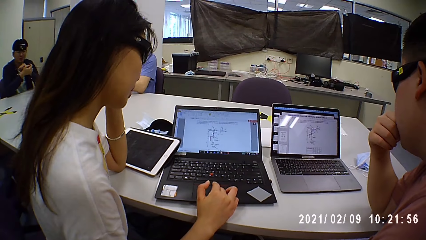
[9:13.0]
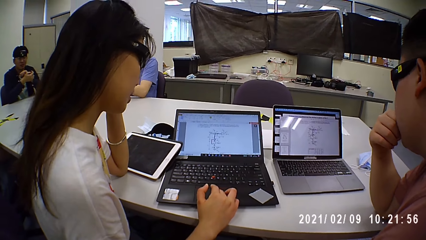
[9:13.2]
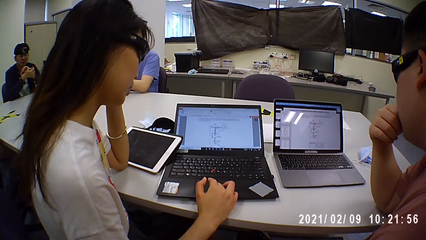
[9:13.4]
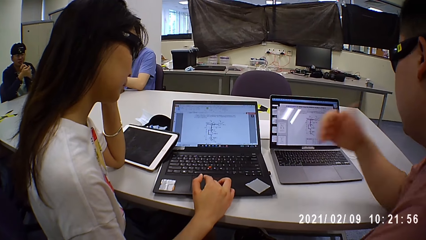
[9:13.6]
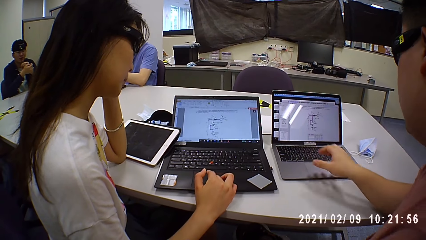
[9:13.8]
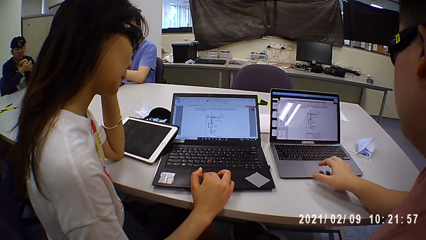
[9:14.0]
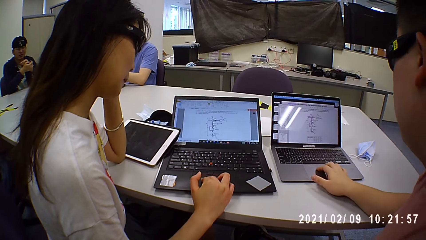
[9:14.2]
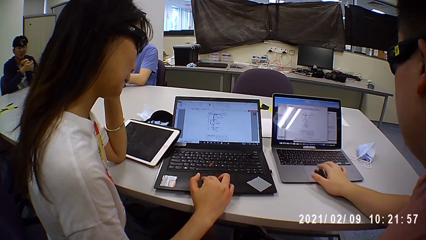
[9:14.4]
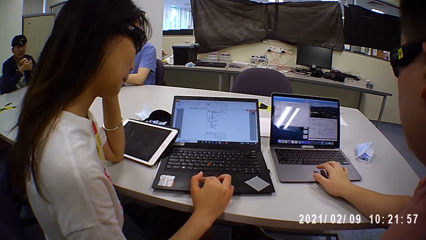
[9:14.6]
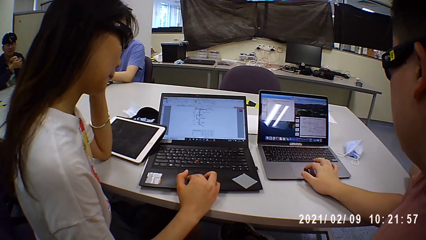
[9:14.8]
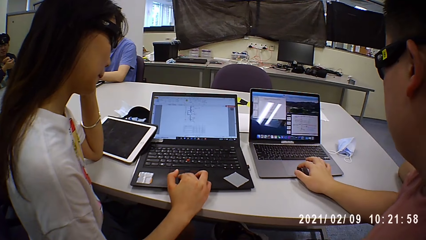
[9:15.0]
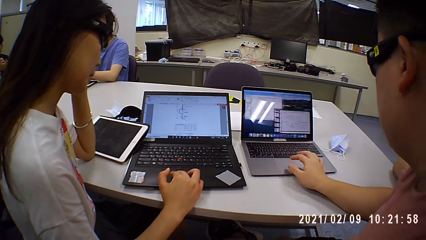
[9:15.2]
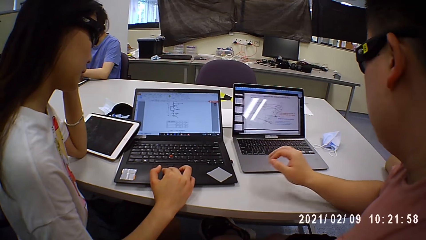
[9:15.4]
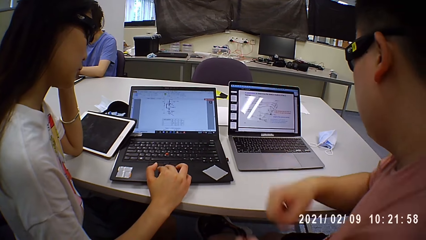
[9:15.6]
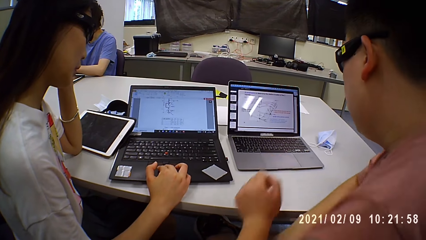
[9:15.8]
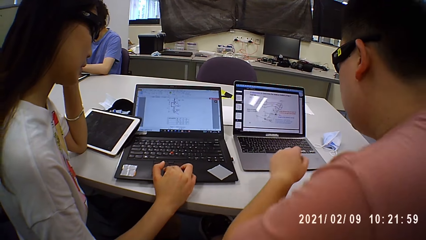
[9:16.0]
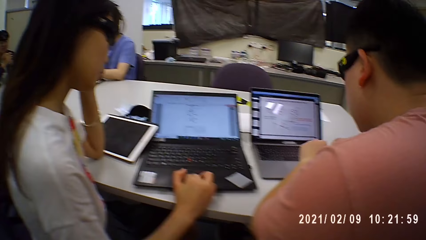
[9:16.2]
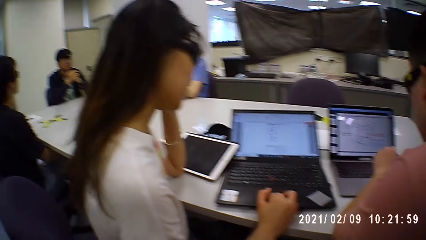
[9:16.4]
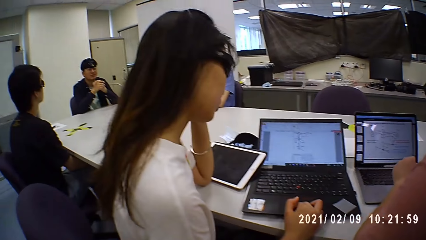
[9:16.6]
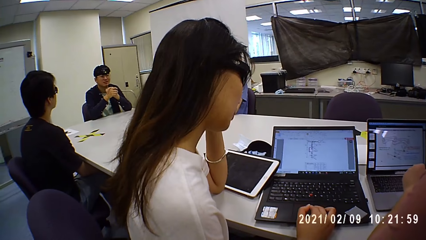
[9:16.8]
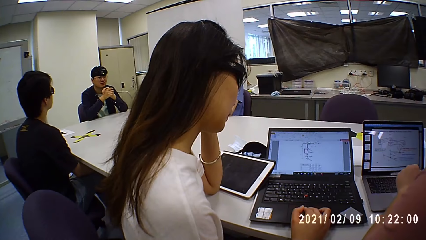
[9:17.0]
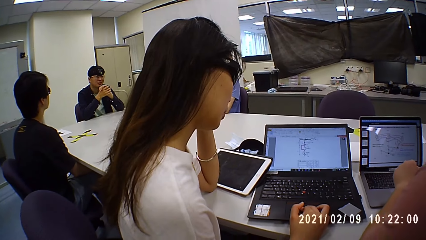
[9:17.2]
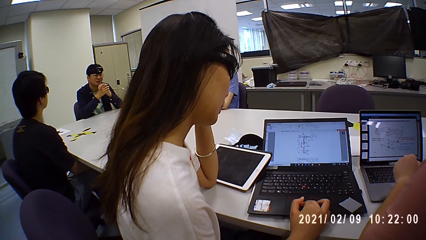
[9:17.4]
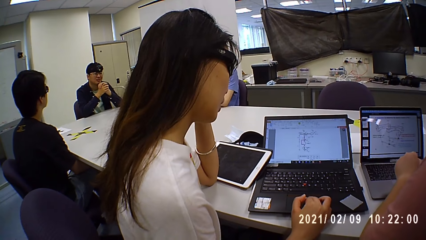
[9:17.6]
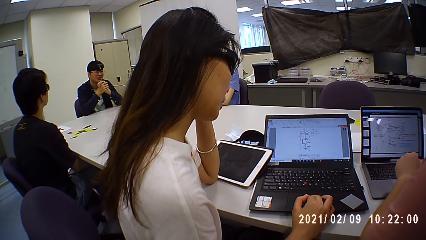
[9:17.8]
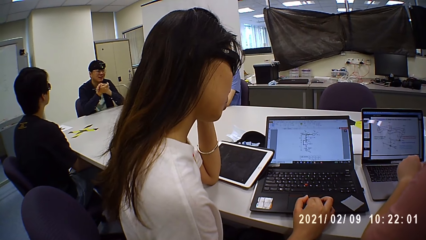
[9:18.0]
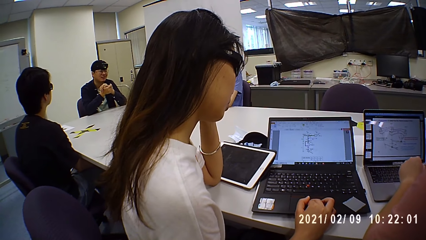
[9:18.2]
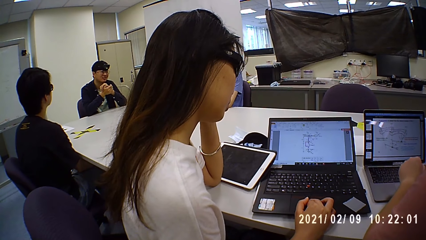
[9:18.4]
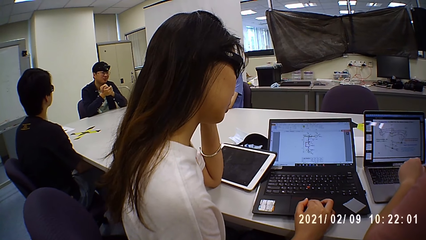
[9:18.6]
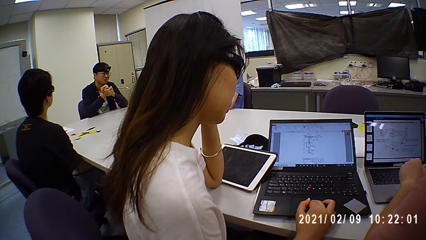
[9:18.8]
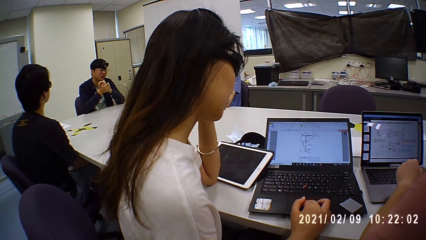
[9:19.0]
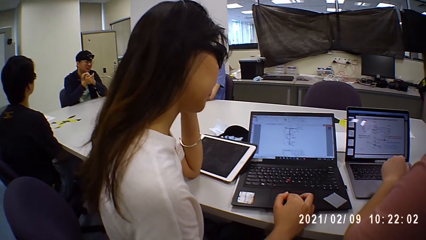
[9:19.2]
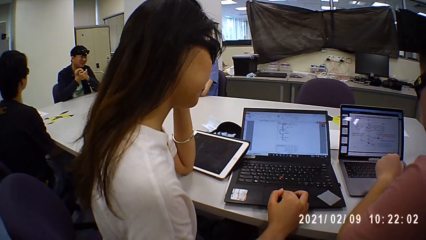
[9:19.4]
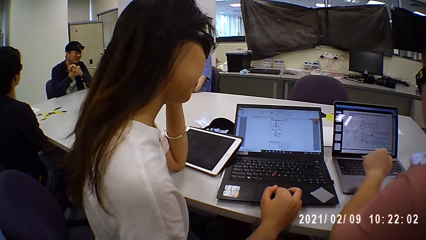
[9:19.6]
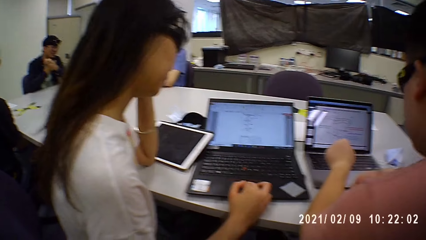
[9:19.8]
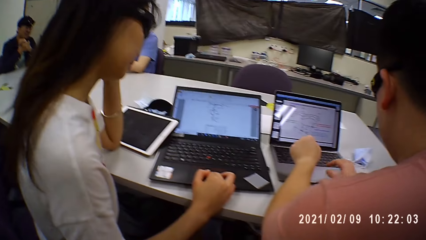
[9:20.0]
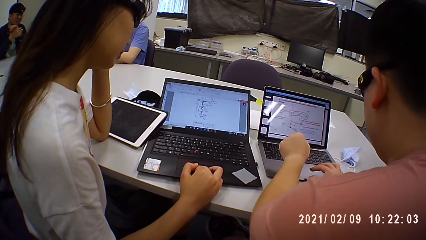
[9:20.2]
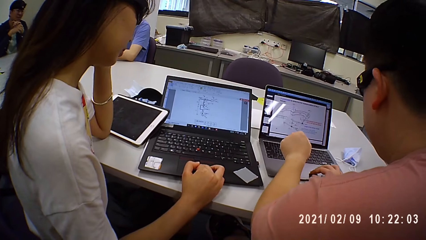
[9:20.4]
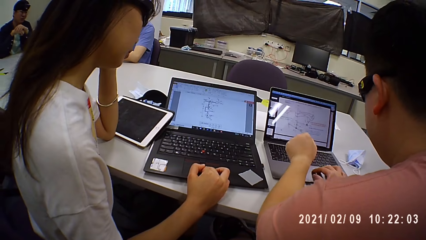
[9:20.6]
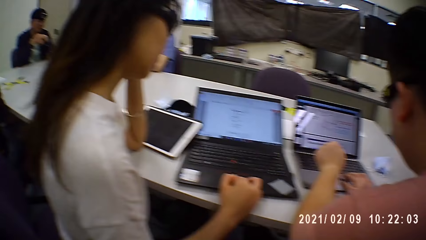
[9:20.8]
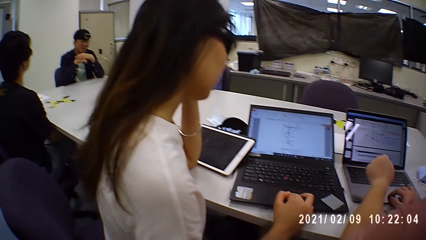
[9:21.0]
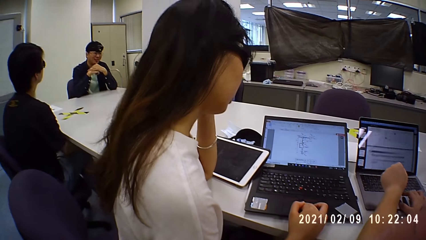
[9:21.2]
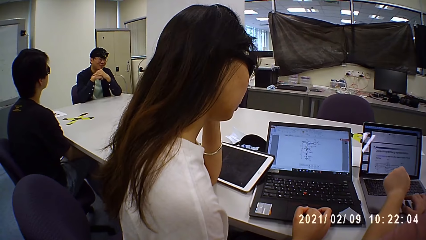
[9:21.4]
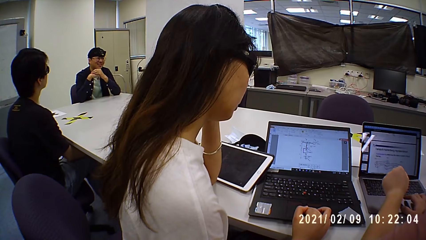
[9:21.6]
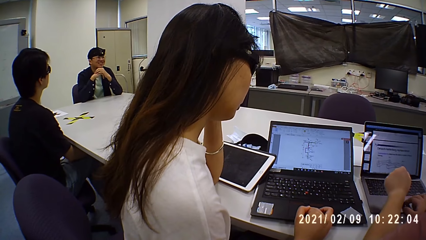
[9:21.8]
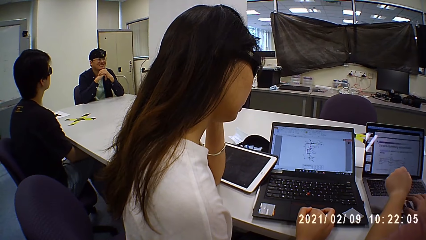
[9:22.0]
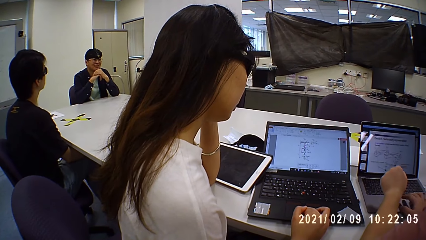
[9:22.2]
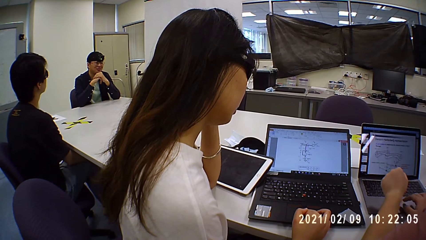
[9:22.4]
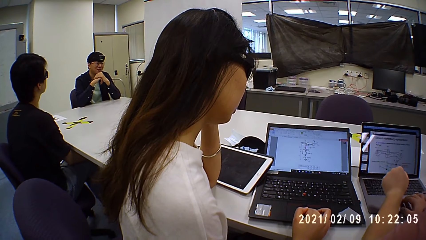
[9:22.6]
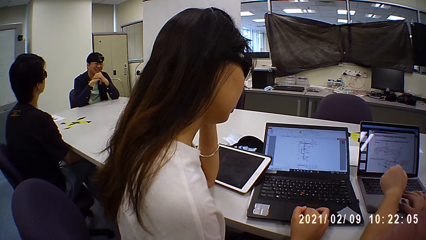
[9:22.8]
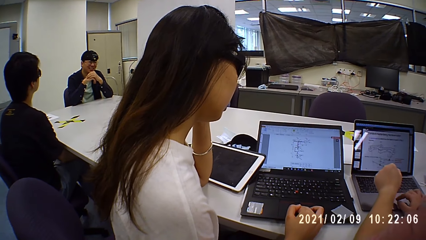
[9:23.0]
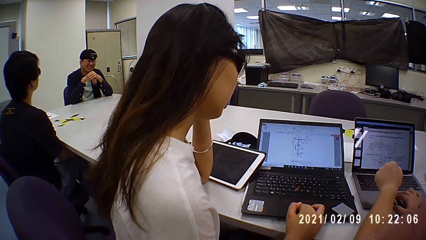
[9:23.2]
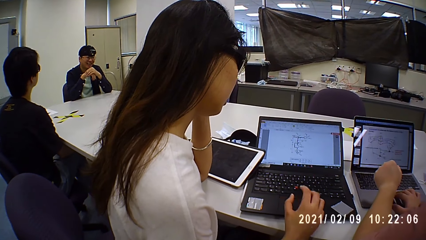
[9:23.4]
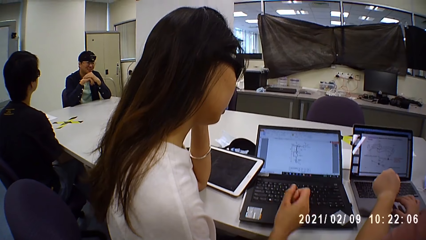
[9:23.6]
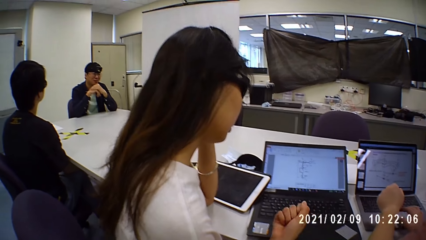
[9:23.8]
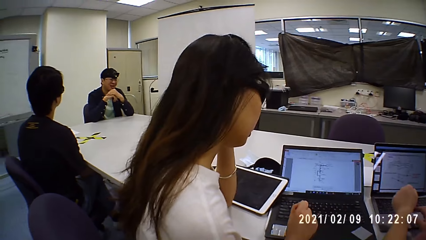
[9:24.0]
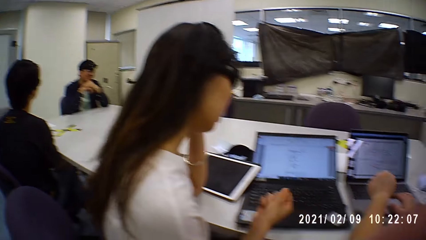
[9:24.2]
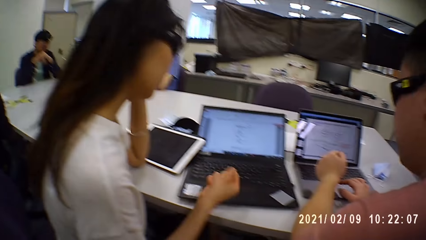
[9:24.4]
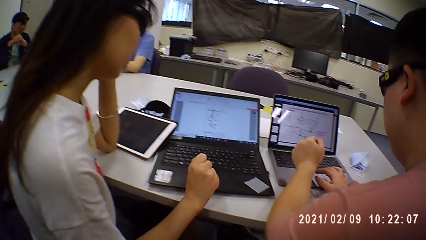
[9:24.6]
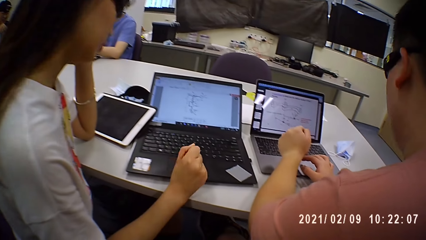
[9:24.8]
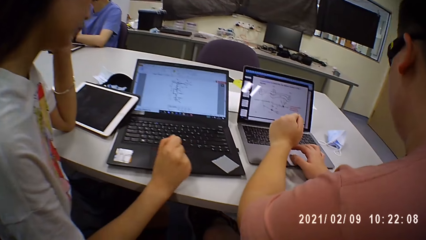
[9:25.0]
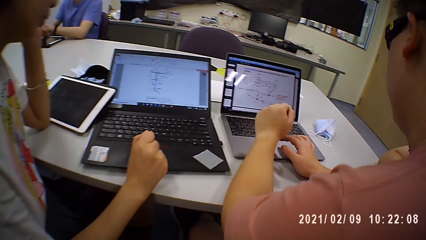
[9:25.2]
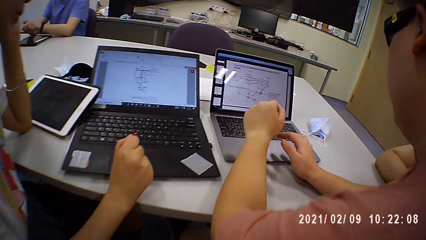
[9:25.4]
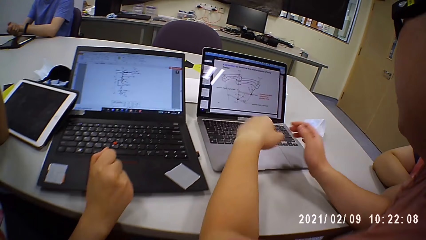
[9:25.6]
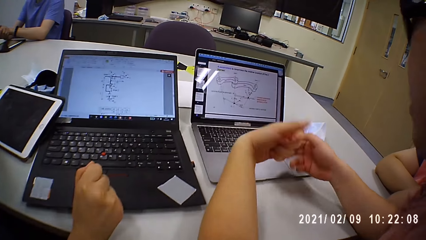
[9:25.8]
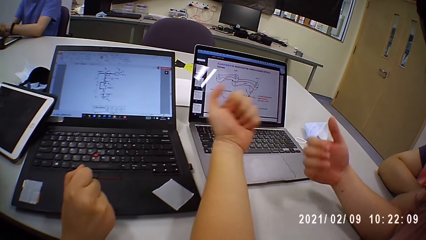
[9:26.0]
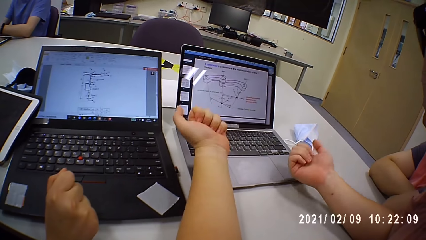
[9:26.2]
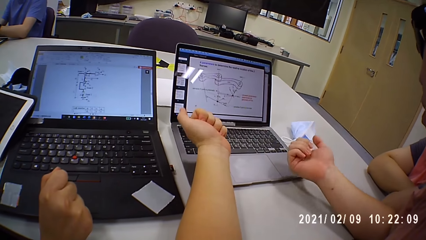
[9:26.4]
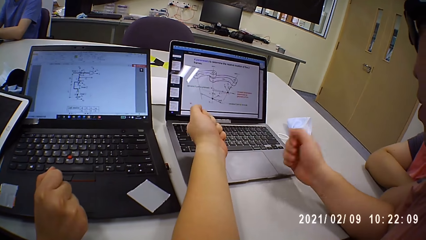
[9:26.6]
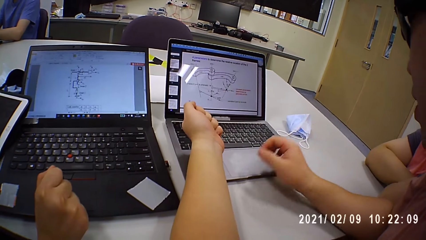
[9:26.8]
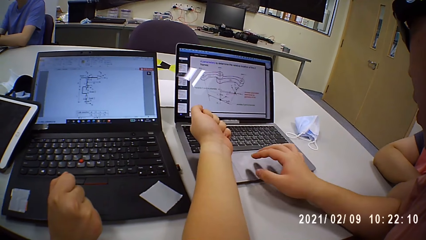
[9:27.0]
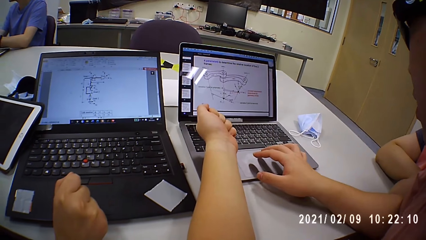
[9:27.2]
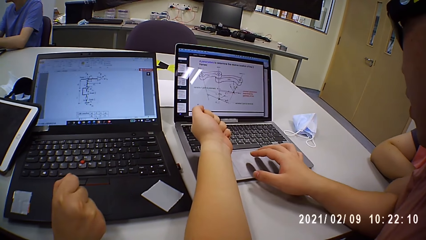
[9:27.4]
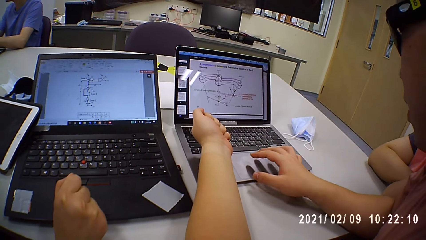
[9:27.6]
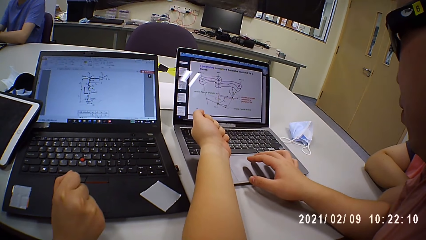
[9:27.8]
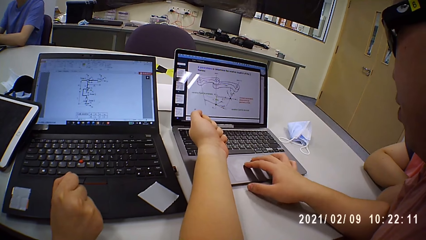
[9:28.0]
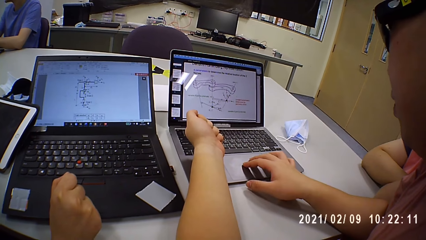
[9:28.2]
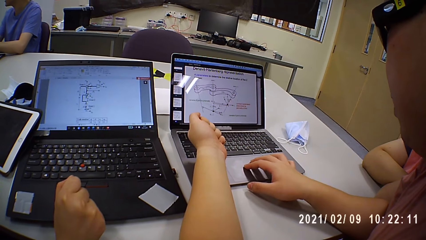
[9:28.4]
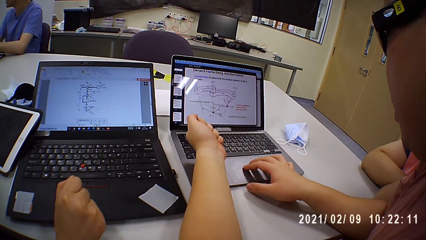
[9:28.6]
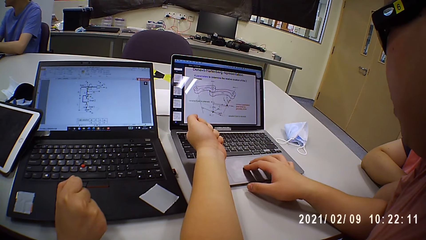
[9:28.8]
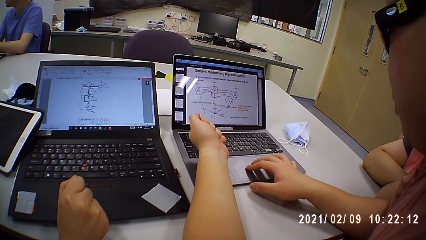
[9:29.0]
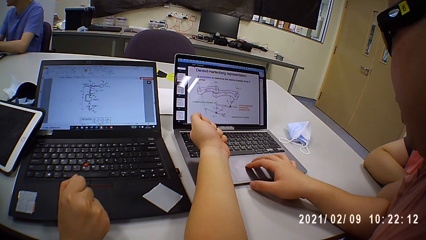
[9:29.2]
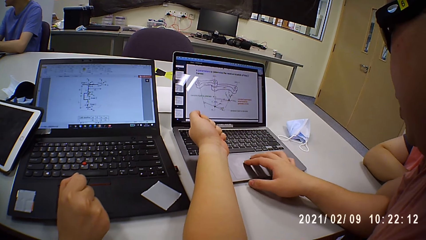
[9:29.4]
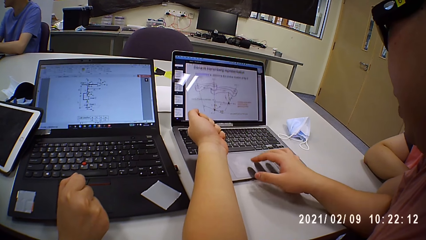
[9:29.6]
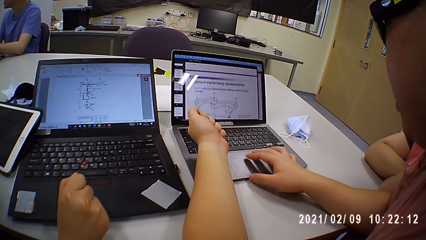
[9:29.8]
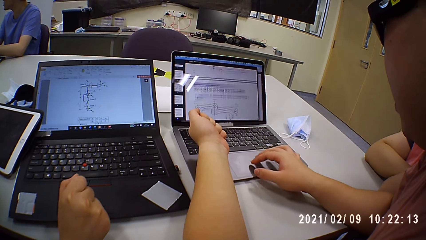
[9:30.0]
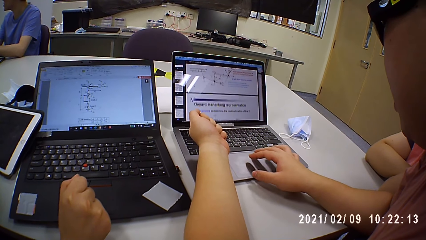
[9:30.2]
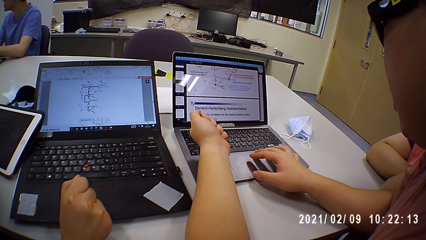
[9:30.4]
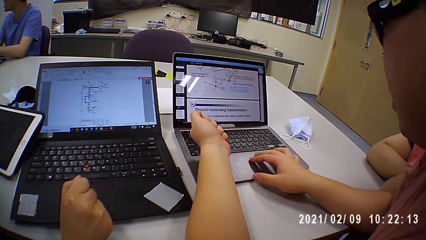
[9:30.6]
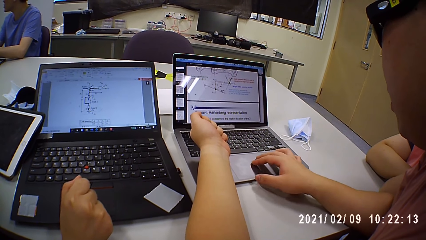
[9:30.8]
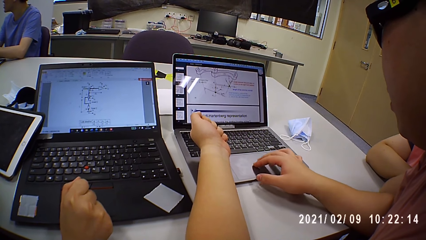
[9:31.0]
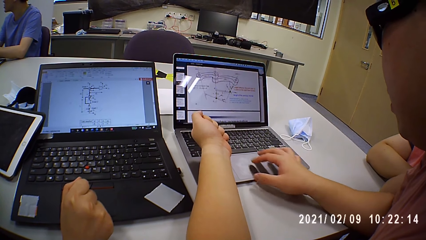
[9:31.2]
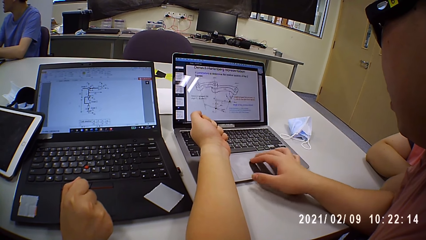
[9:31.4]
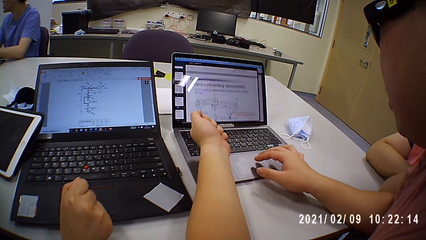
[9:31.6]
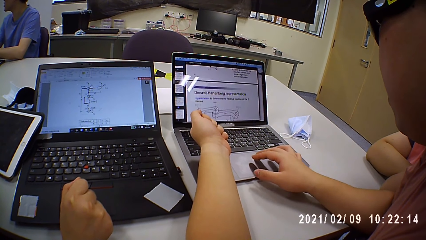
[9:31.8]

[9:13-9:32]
A woman operates a laptop. A man operates a laptop. The camera wearer looks around a room. A lady operates a laptop. Another man operates the laptop on the table with his right hand. The camera wearer looks around the room. The lady moves her hands on the table. The other man interacts with the camera wearer and operates the laptop on the table with his right hand again. The camera wearer looks around the room.
